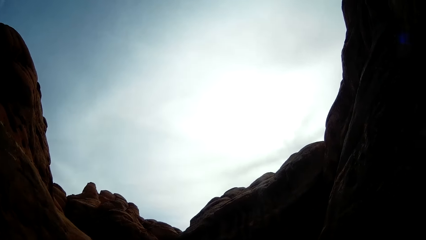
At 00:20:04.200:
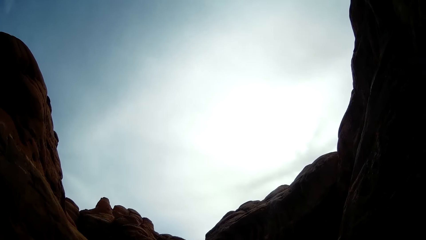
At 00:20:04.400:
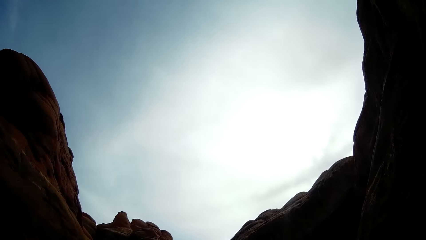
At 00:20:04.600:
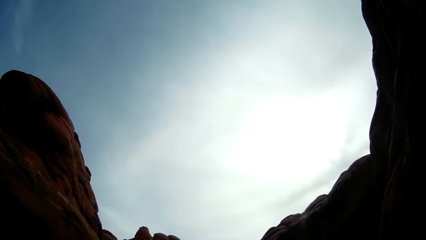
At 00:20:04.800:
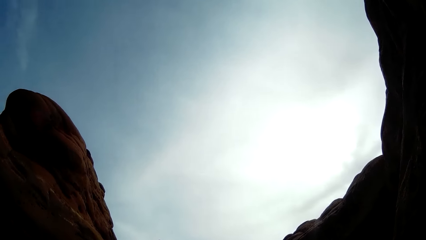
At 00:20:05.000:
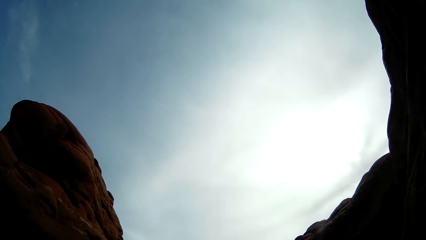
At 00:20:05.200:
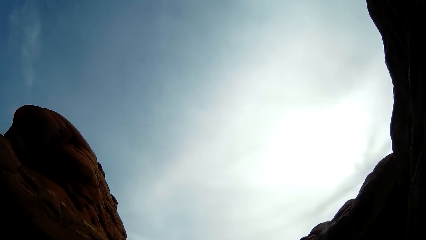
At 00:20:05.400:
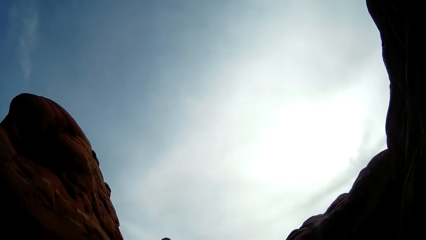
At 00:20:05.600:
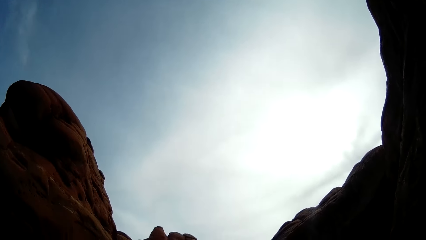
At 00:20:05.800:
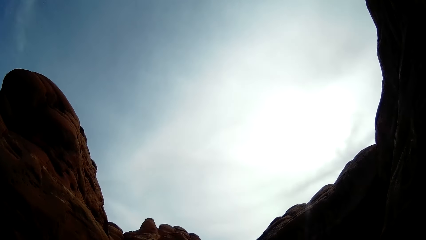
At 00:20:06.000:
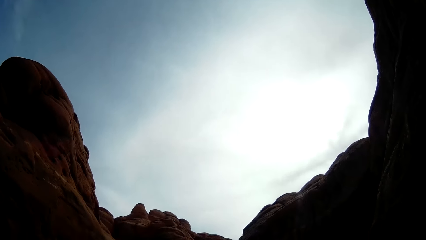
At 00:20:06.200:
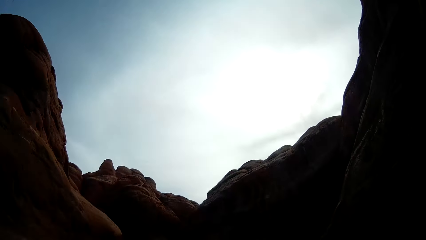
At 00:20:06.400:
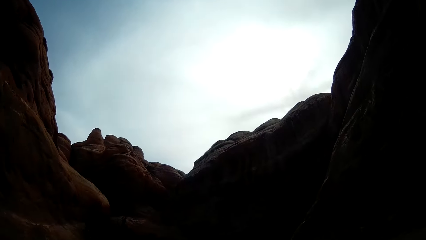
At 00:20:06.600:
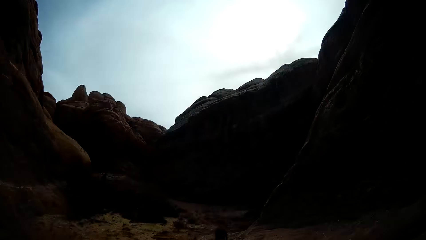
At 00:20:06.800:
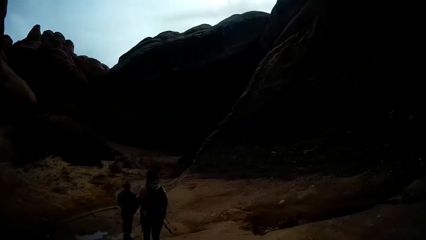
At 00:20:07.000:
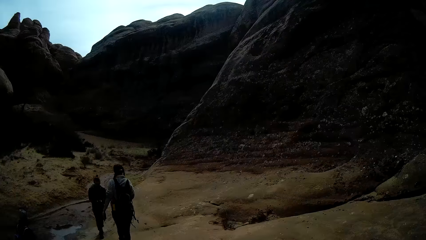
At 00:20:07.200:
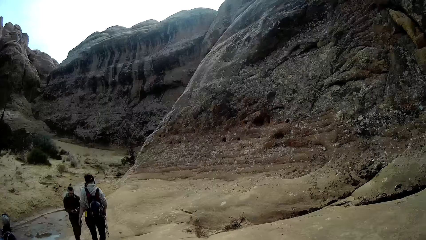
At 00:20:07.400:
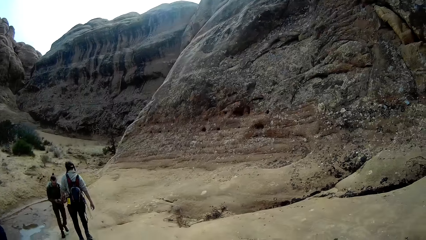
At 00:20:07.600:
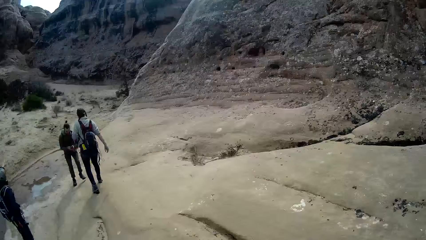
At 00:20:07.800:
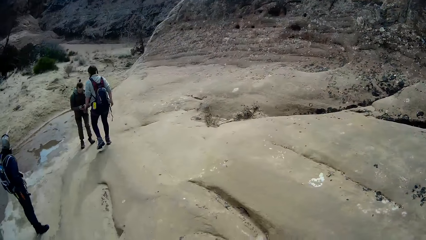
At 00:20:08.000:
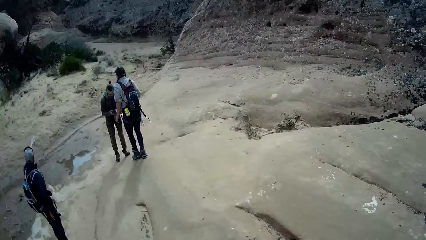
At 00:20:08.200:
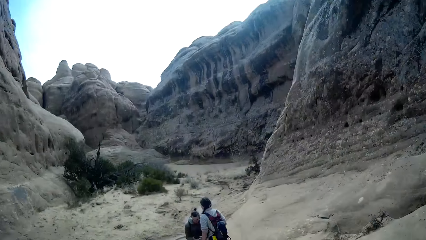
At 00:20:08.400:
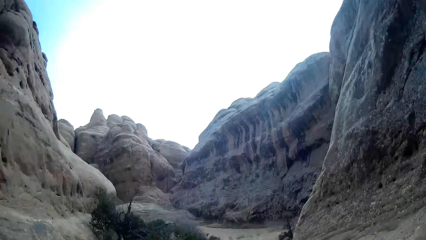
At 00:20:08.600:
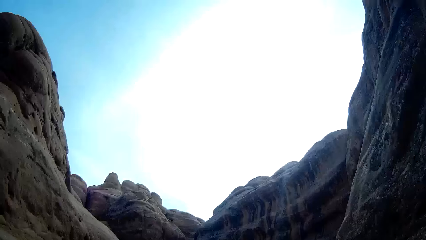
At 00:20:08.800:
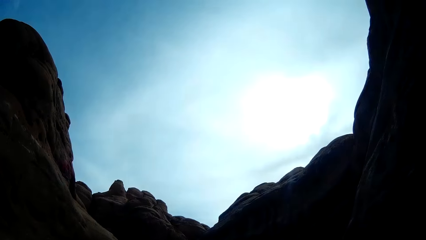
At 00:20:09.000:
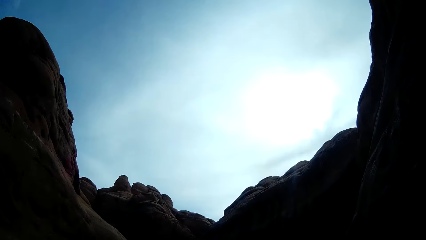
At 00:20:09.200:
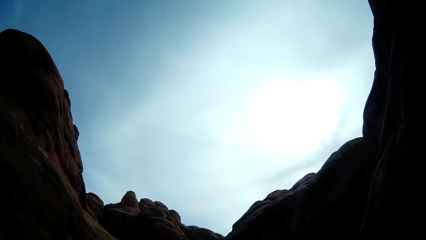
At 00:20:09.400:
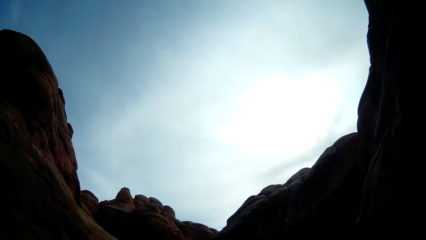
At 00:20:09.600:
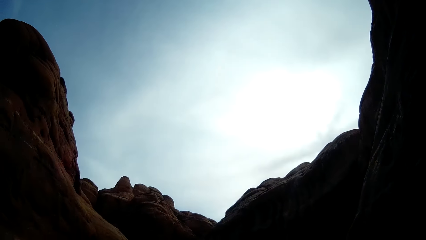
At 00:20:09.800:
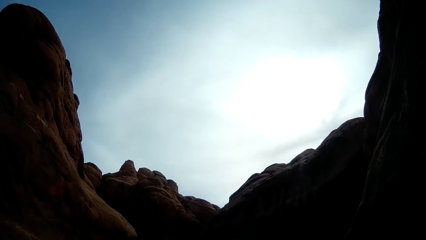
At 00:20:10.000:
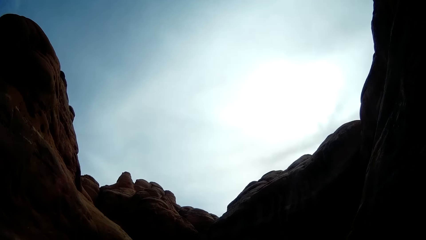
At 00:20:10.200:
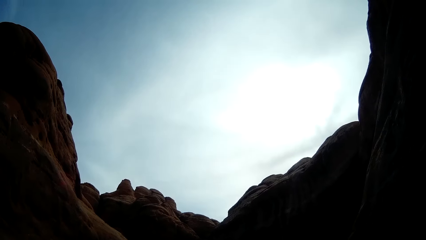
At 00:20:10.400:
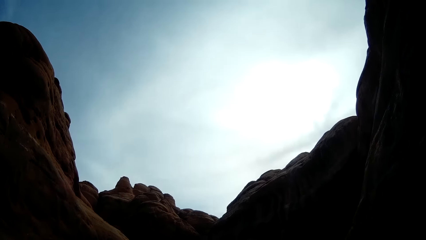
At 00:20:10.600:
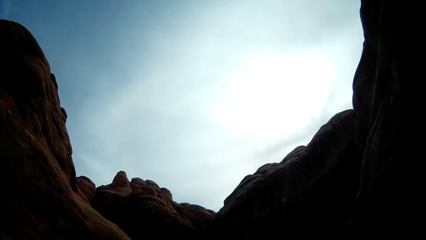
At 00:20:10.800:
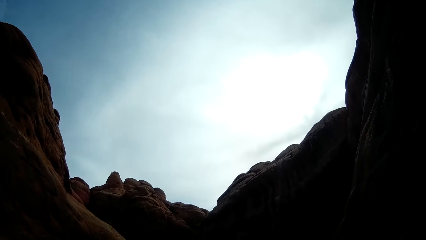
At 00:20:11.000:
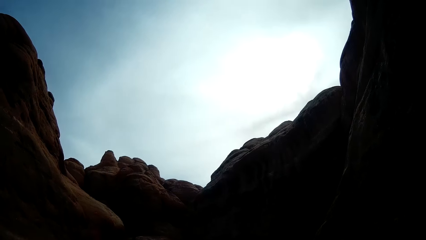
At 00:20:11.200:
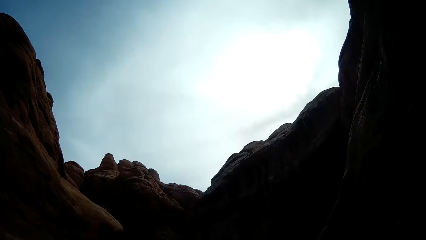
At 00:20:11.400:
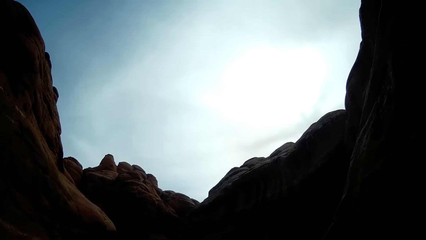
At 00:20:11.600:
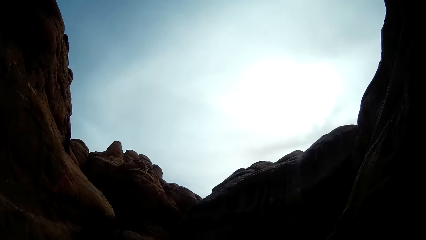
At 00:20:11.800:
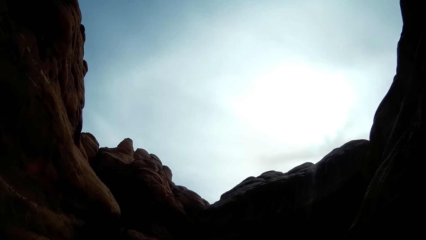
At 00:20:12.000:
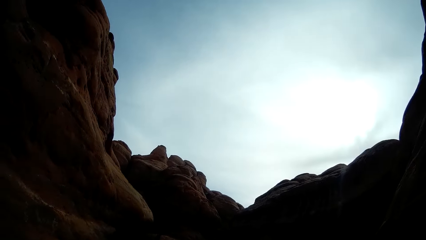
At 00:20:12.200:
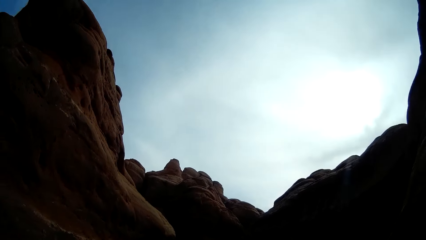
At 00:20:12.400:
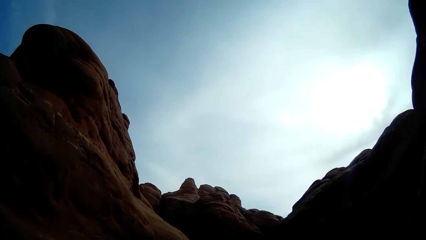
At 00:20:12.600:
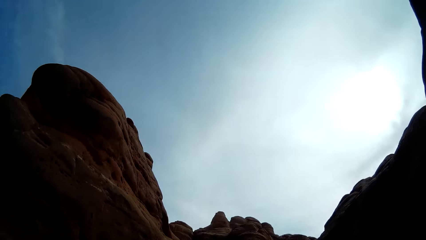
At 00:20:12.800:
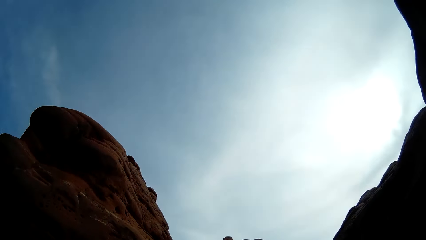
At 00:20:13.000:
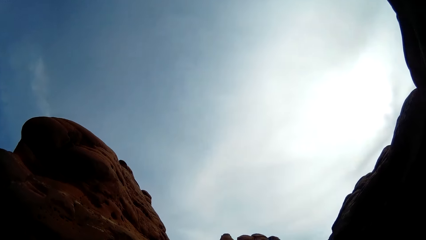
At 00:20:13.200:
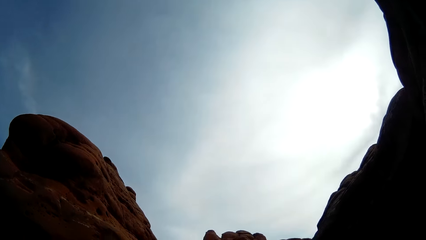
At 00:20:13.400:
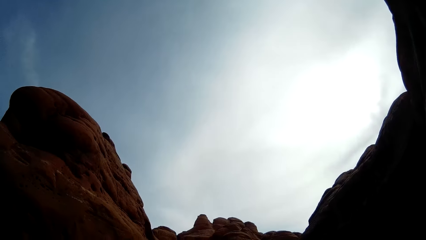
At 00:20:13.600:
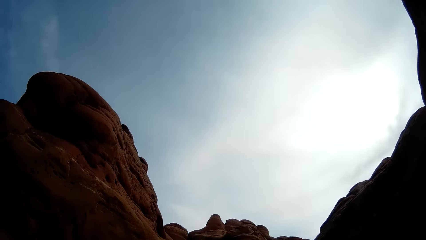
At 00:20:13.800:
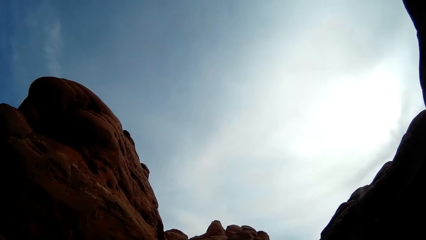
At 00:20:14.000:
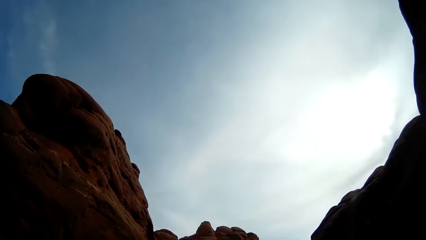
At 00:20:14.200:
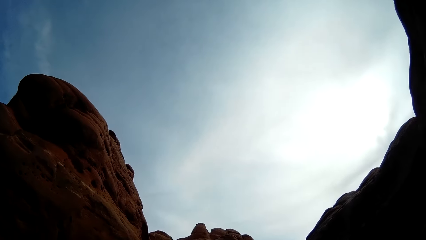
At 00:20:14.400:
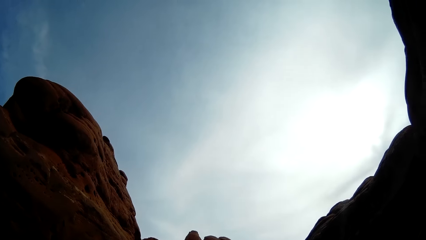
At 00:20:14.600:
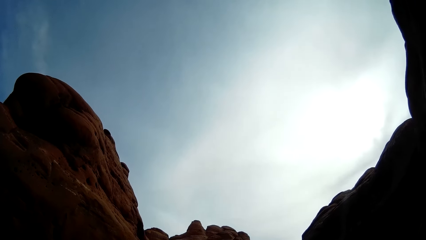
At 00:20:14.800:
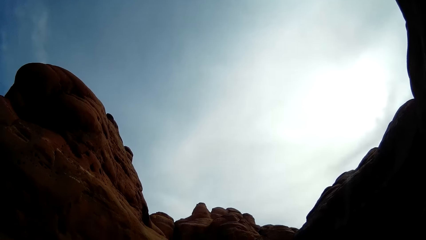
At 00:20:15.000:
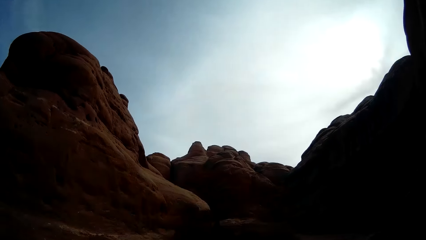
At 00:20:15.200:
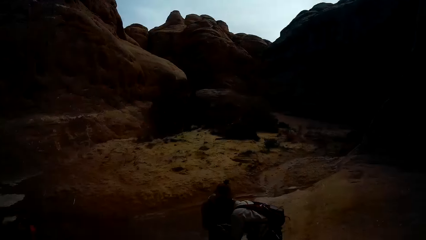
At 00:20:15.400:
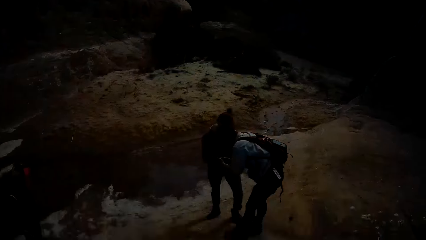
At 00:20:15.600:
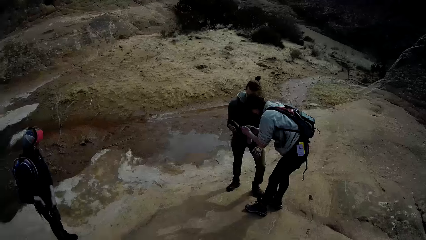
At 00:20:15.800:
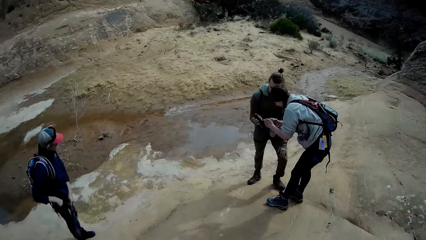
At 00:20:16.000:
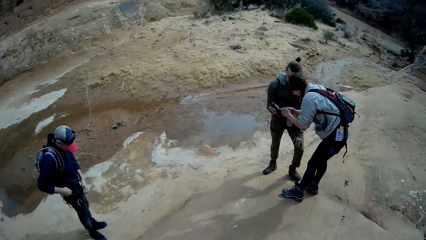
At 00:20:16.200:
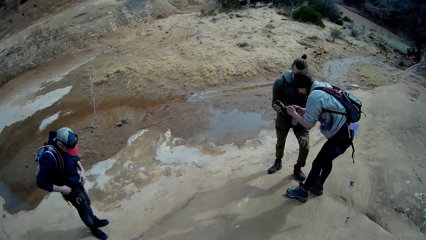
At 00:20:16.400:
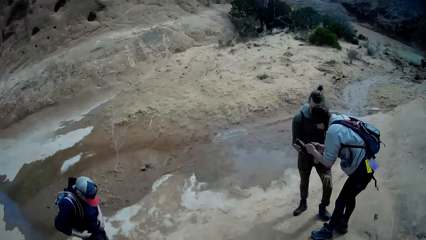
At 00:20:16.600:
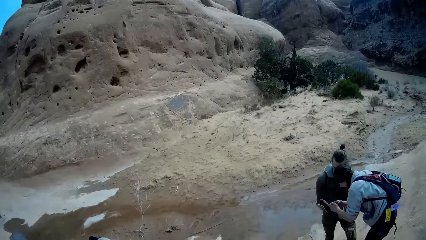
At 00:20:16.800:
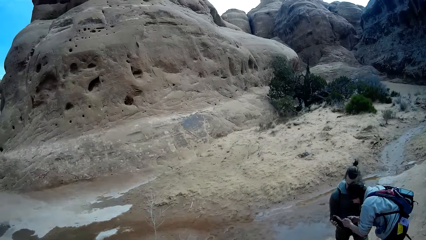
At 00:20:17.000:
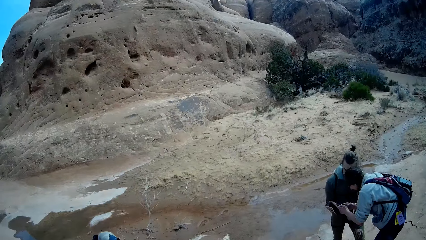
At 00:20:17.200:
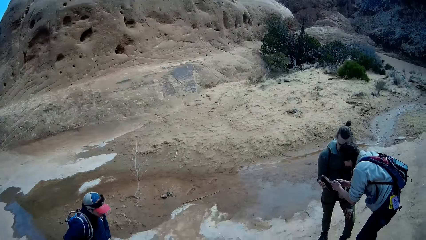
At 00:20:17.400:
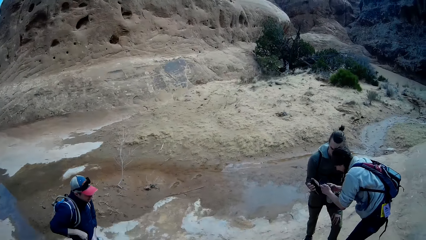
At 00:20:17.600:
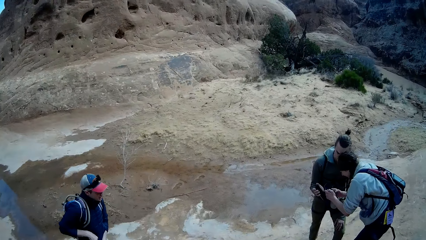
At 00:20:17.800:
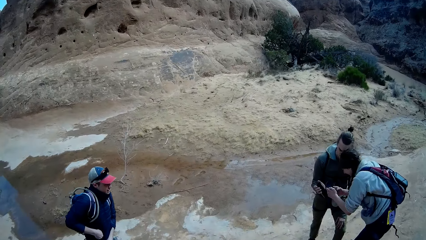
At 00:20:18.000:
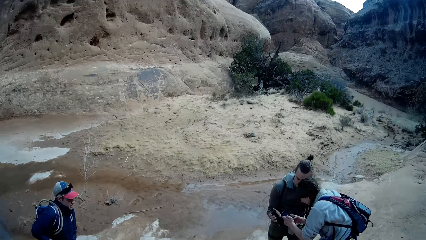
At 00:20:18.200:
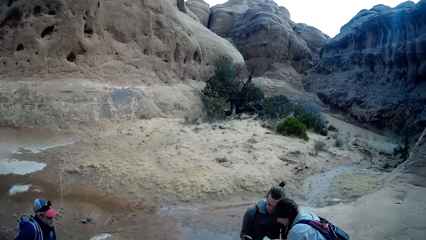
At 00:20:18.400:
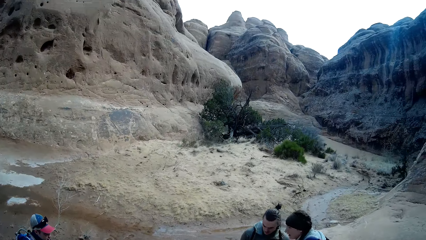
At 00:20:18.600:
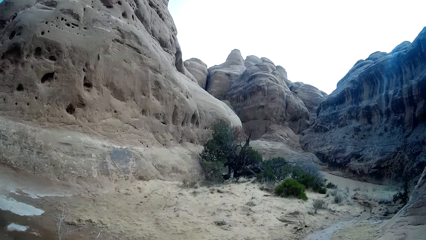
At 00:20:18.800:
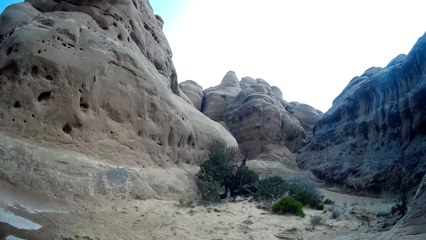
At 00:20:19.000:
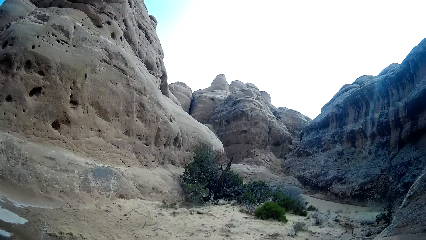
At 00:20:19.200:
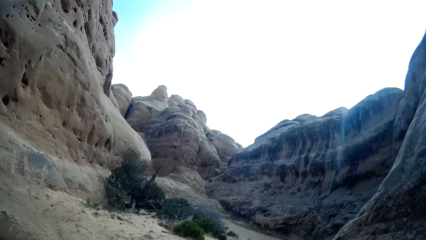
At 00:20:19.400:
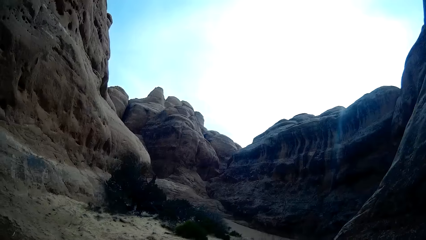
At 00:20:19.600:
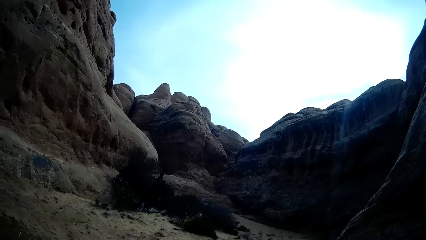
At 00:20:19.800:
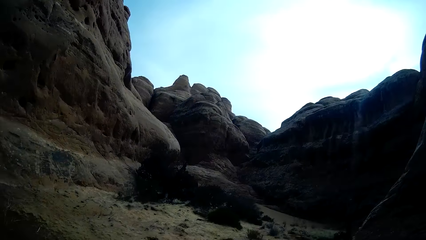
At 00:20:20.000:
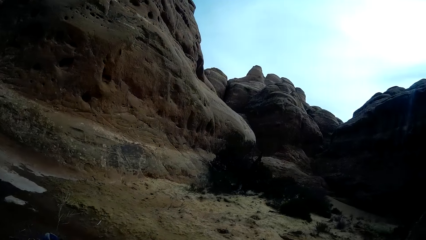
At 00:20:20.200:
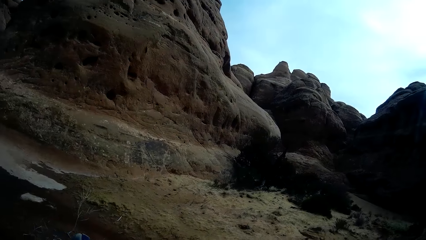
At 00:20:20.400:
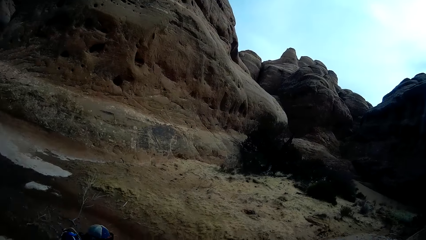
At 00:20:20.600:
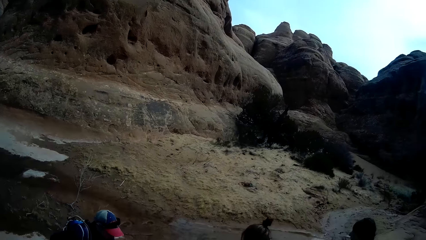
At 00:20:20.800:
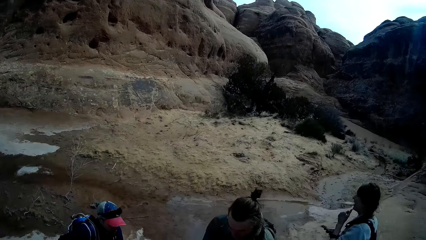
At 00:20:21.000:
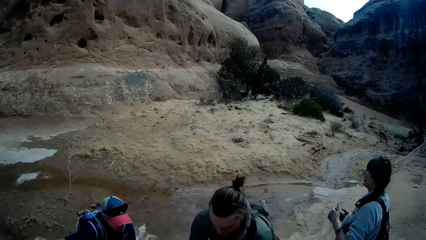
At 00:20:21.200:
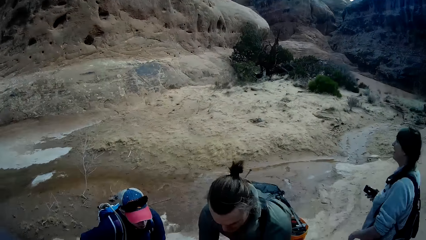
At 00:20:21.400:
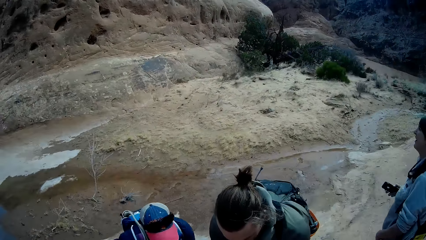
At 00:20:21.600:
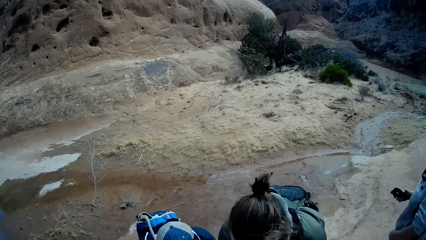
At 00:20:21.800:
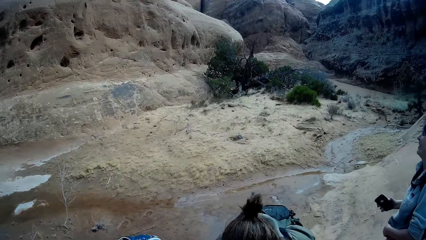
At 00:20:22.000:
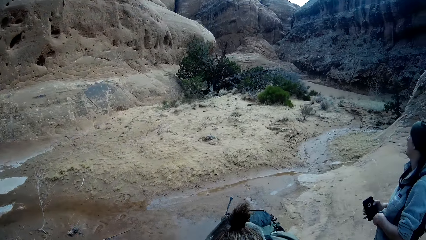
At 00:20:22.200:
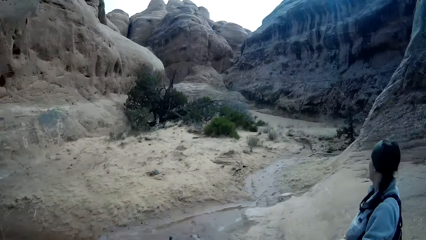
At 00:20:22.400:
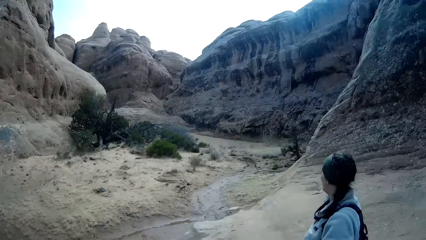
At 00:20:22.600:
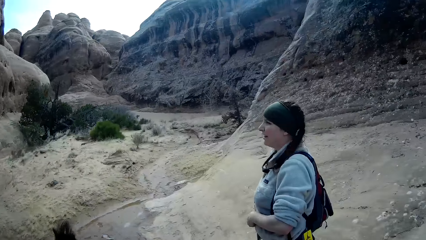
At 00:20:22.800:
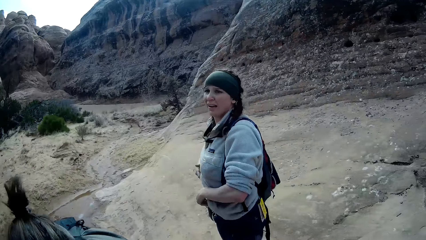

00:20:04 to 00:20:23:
A man walks on the mountain. Another man walks on the mountain. The camera wearer looks up the mountains. The first man shows the second man his phone. A person moves a hand around the pocket. The camera wearer looks round the mountains. The second man shows a third man his phone.
